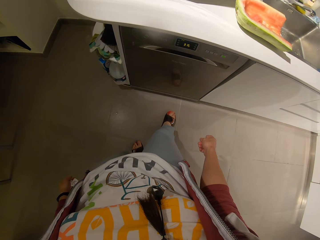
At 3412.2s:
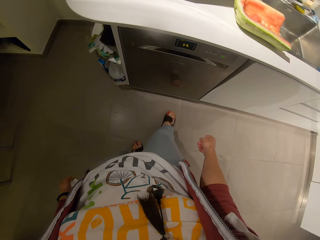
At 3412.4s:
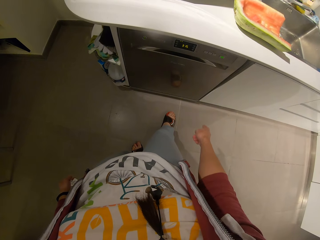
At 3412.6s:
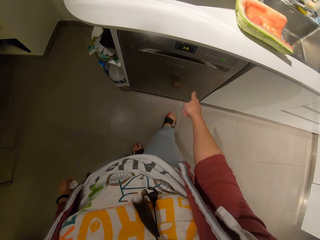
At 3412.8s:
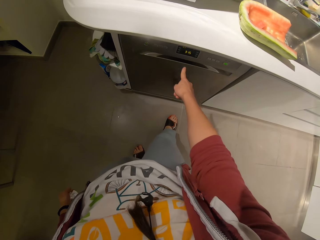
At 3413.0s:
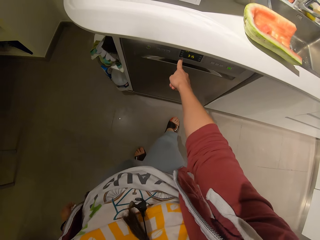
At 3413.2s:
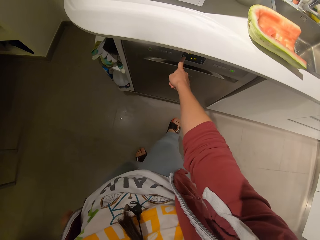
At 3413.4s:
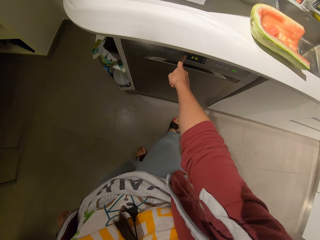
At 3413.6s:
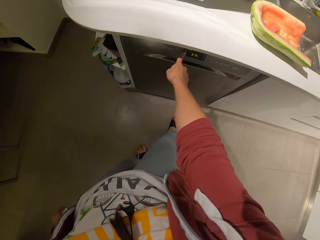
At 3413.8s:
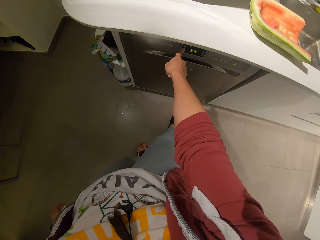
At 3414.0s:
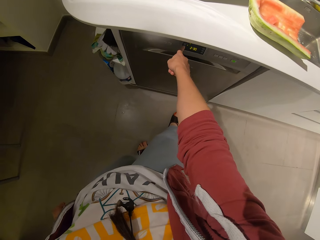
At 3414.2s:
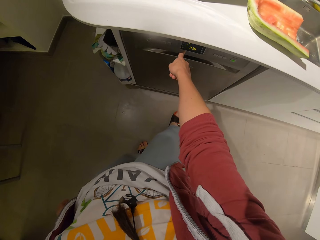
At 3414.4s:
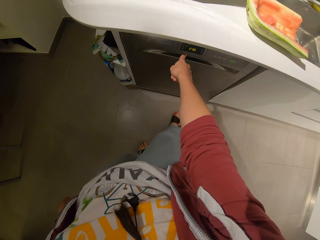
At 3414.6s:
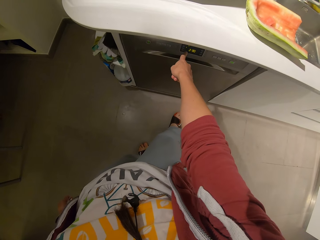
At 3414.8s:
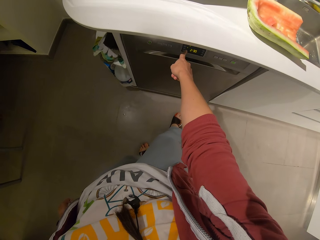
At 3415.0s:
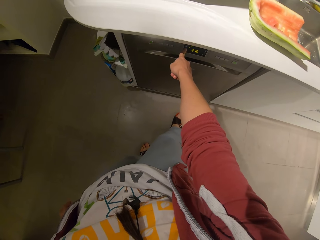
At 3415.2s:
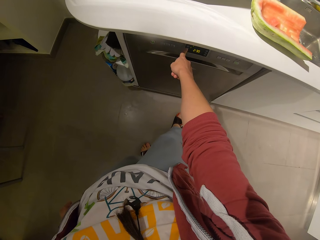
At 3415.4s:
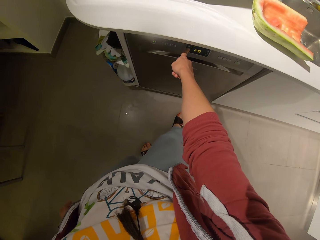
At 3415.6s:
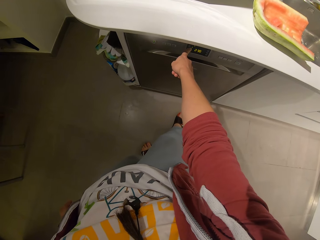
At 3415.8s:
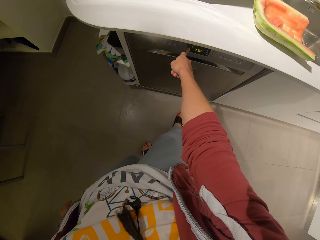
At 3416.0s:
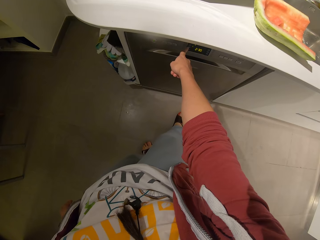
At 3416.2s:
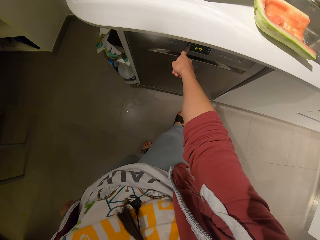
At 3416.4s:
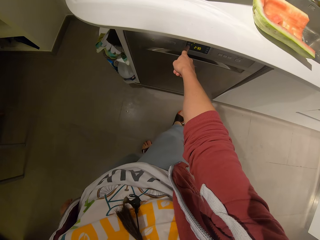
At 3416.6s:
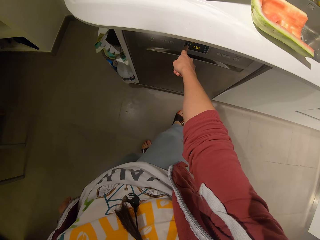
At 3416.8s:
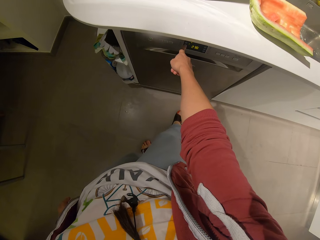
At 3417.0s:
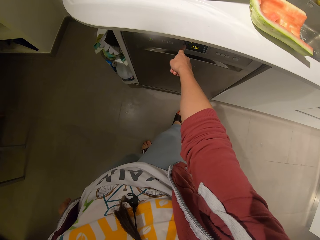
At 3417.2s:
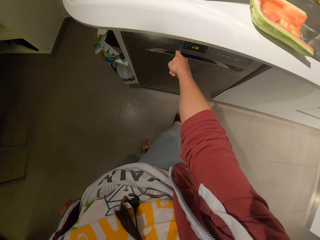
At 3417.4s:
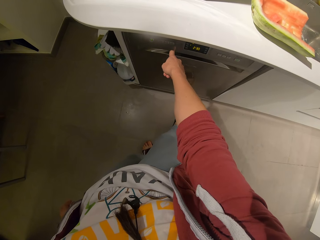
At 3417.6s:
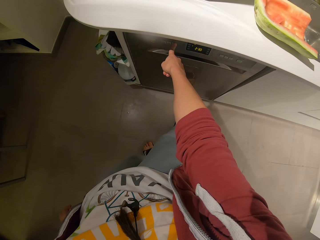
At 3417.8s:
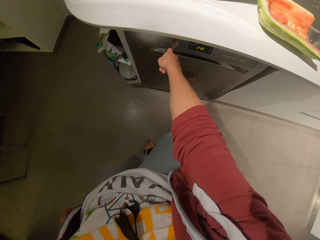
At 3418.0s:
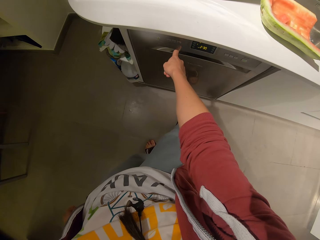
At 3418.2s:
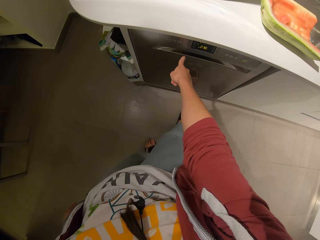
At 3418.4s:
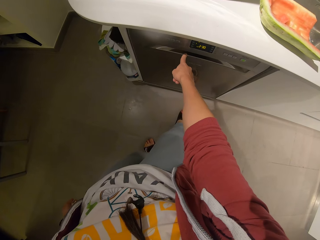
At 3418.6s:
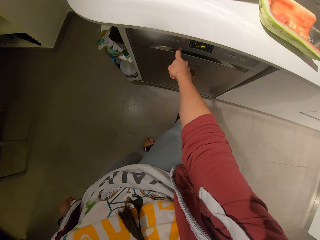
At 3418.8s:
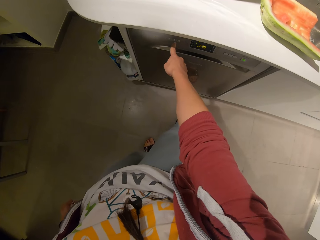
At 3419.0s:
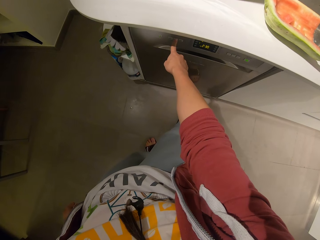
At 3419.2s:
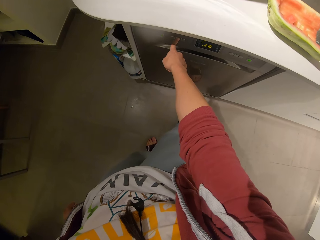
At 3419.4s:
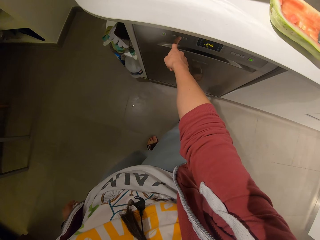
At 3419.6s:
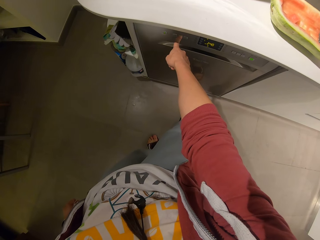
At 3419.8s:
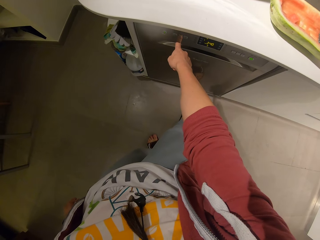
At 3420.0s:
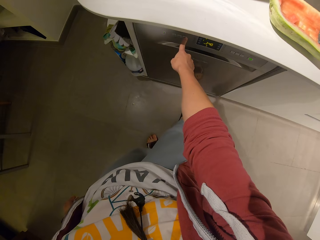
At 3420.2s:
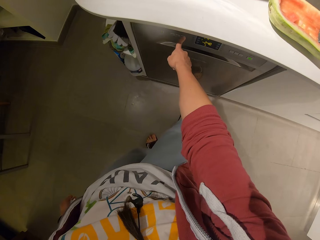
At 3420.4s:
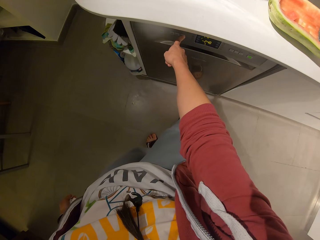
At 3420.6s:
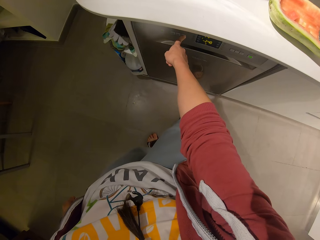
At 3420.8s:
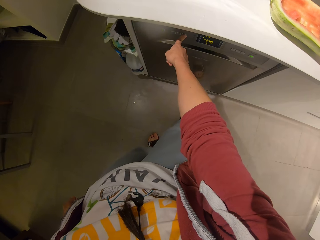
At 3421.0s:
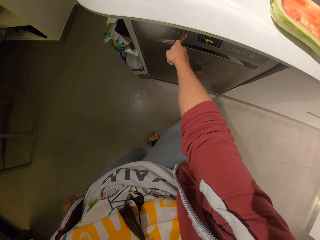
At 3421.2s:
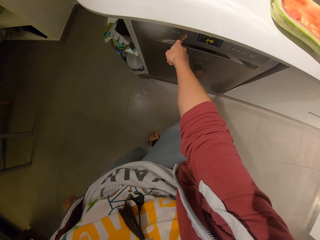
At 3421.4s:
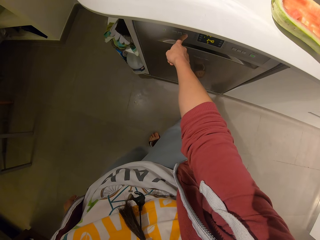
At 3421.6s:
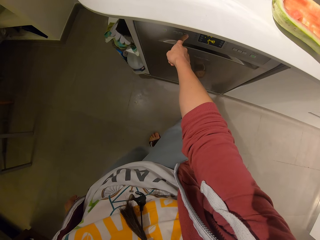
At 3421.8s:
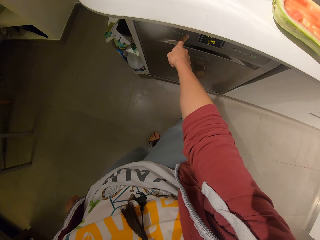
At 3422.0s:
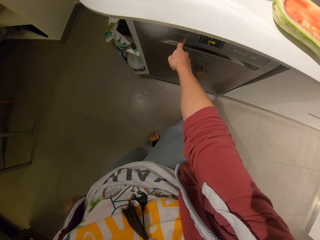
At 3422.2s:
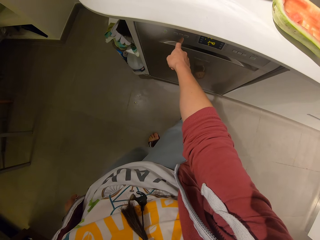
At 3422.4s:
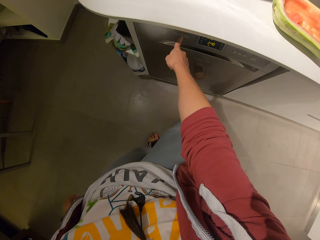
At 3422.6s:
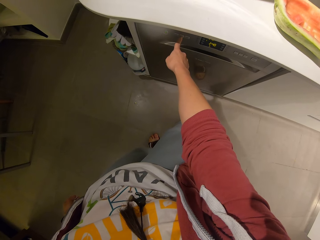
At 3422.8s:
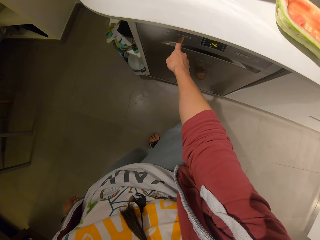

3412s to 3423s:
The camera wearer moves her hand forwards. She presses a button on the dishwasher. She configures the dishwasher. She moves her finger along the surface of the dishwasher.

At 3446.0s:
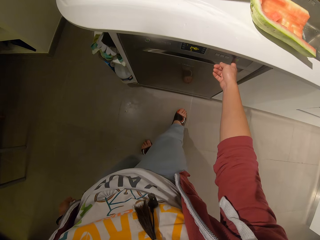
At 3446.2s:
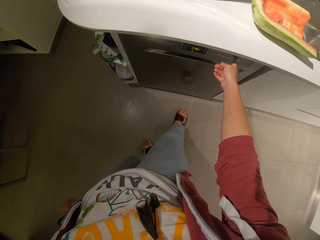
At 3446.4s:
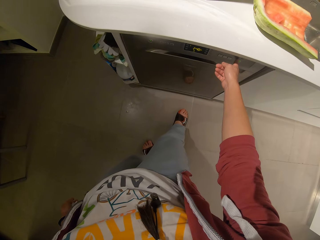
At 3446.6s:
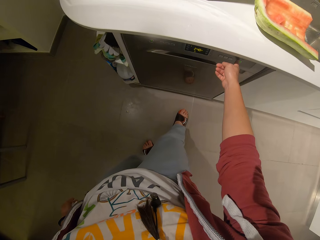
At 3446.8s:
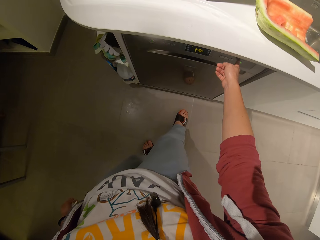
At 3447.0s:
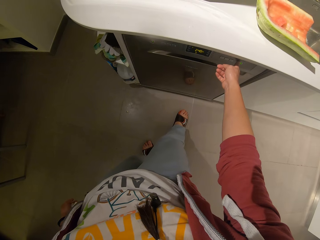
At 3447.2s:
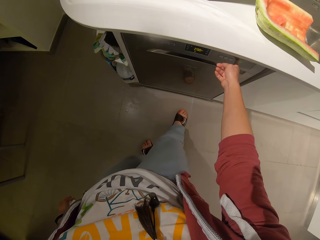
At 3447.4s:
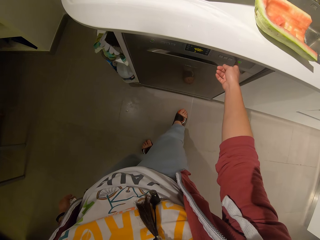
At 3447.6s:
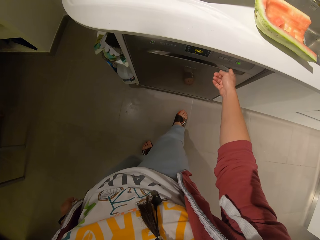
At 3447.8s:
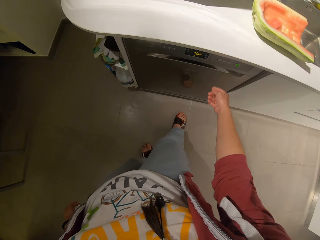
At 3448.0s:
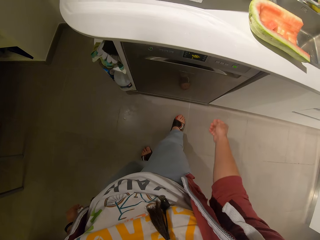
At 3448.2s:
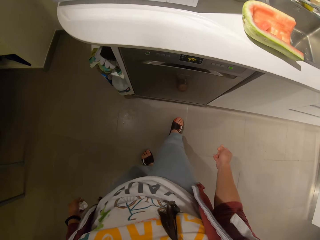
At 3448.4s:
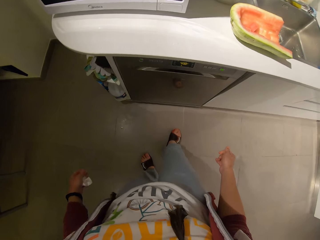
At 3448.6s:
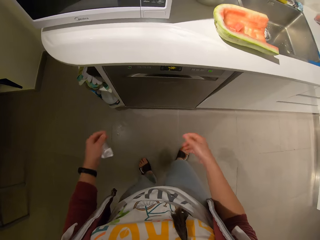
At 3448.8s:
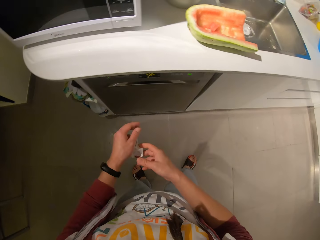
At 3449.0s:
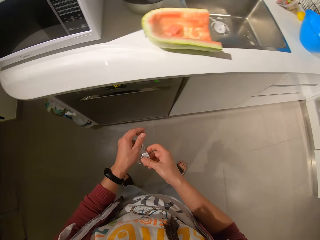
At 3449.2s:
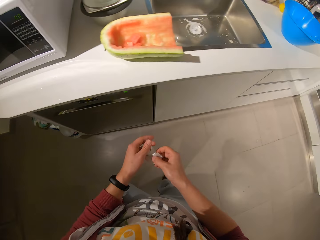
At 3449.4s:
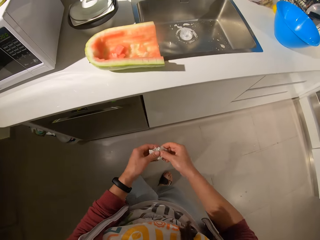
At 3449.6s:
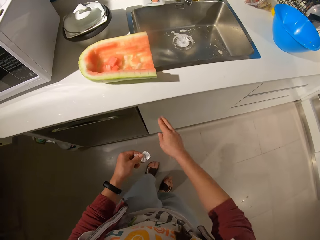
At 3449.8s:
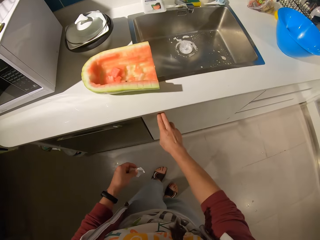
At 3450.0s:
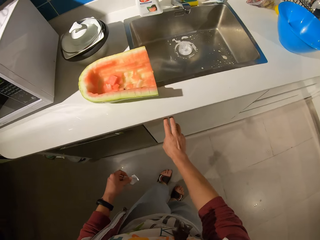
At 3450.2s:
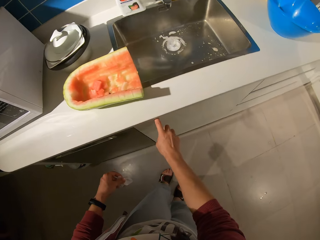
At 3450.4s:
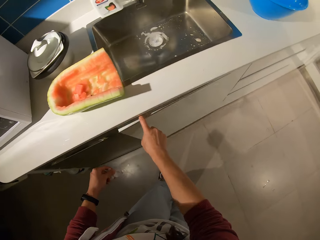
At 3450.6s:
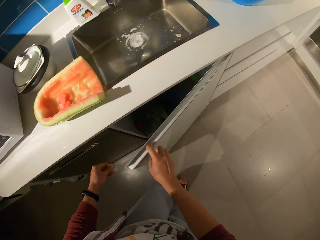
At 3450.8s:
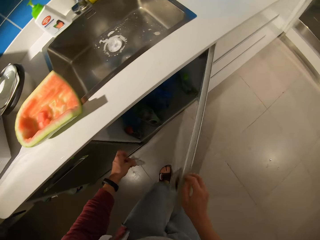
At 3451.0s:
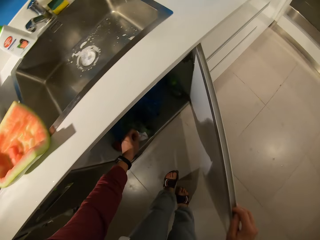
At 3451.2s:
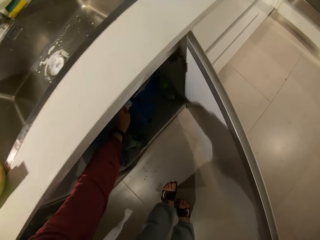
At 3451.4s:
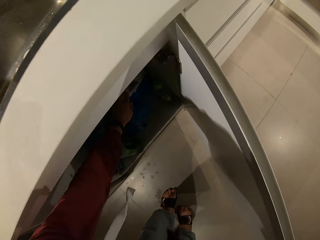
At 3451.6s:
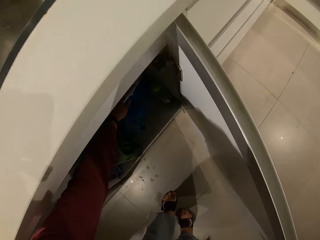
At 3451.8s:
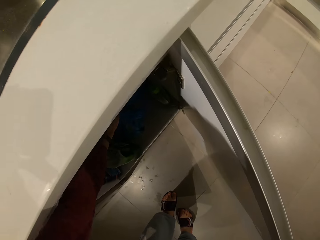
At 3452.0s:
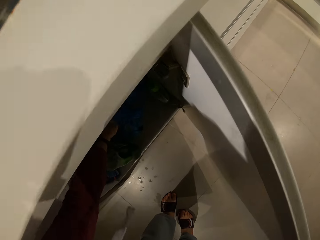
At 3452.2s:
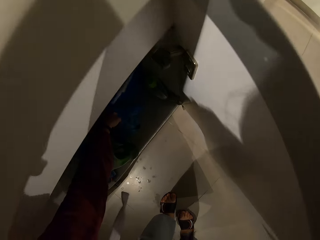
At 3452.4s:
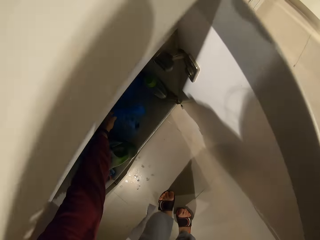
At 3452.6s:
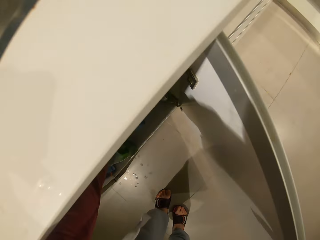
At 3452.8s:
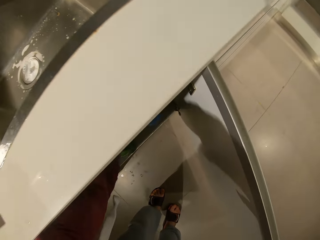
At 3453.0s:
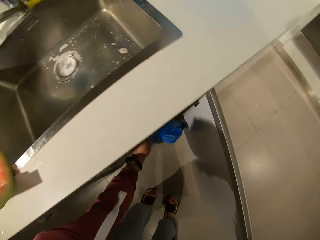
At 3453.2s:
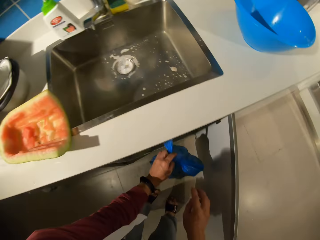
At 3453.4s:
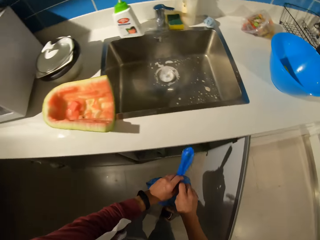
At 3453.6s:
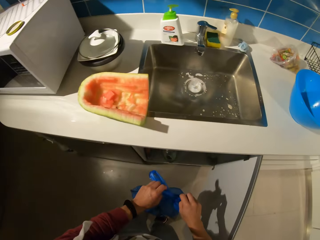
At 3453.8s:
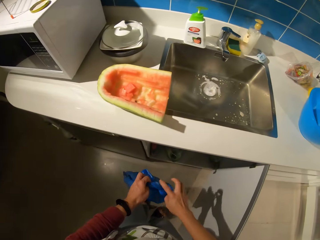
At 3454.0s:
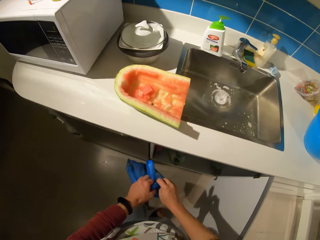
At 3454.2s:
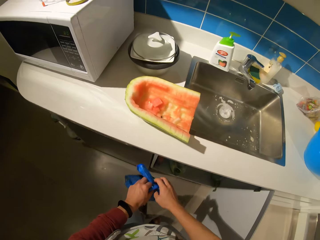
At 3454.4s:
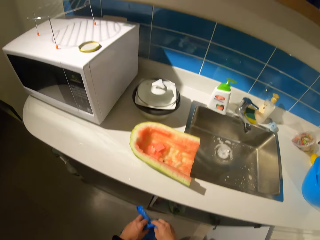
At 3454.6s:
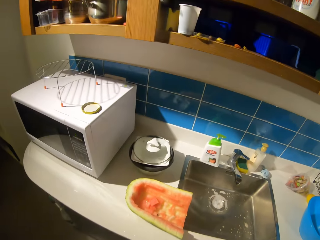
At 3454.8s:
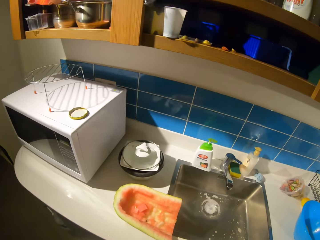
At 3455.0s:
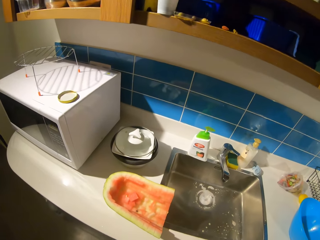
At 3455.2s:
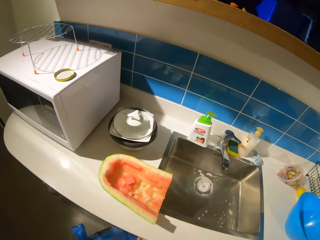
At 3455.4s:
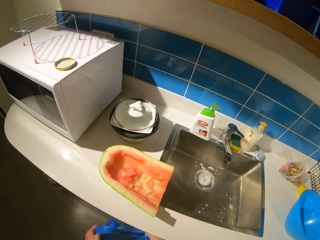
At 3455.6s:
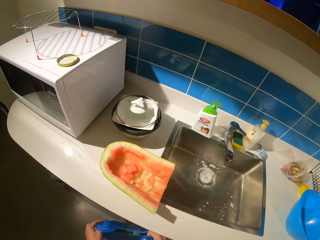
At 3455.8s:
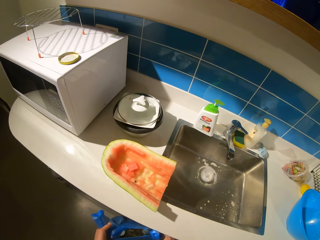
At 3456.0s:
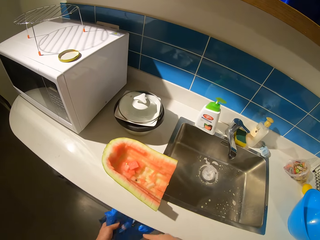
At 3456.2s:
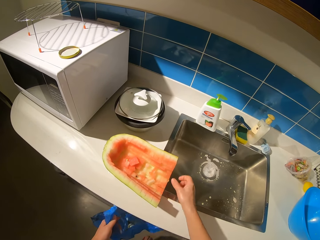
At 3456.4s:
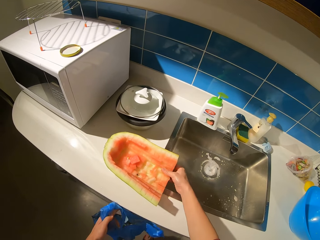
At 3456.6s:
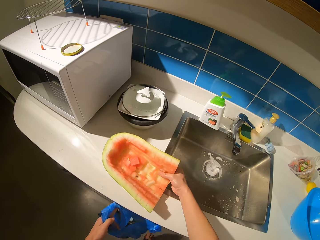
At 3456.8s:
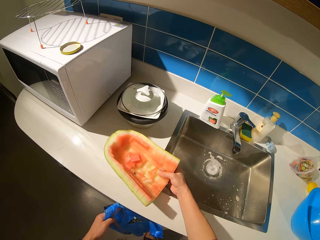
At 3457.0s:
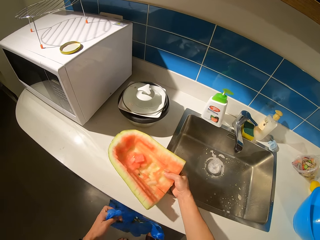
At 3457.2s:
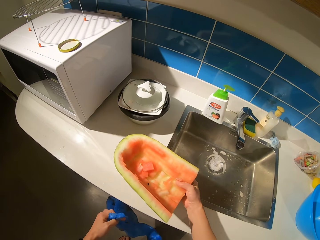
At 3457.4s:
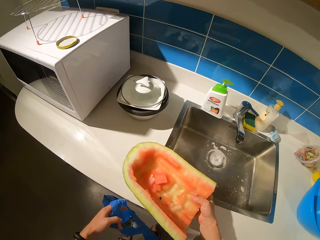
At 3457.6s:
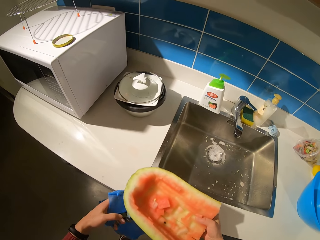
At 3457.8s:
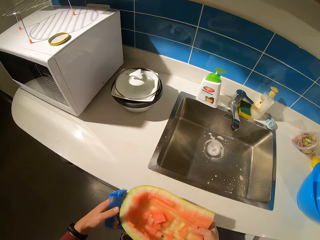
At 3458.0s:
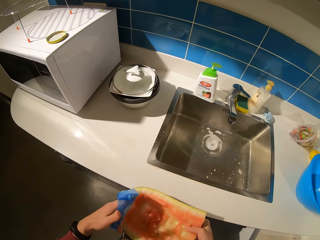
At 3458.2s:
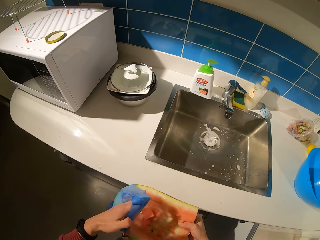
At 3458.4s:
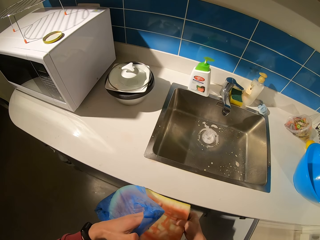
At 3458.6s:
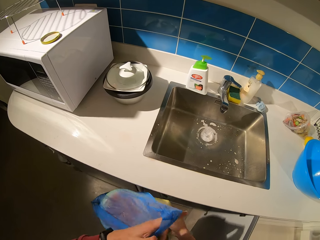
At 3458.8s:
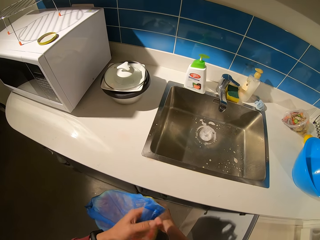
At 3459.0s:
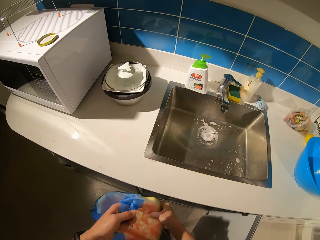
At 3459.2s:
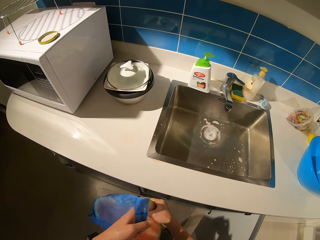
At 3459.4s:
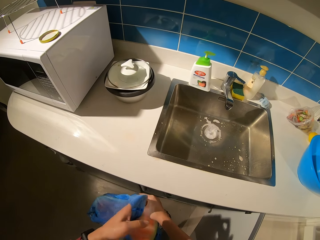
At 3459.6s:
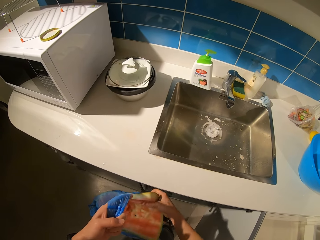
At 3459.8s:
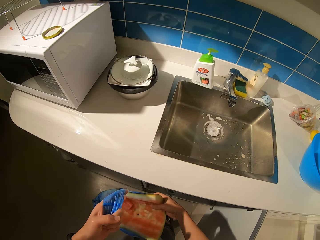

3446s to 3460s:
The camera wearer lowers her hand. She holds the paper with both her hands. She moves her hand forwards. She holds the cabinet or cupboard door with her hand. She opens the door with her hand. She moves her hand forwards. She throws the paper in the dustbin. She picks up the paper with her hand from the cupboard. She holds the paper with both her hands. She opens the paper. She moves her hand forwards. She holds the watermelon with her hand. She picks up the watermelon from the table. She throws the watermelon in the paper.
